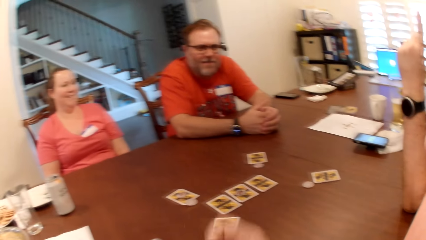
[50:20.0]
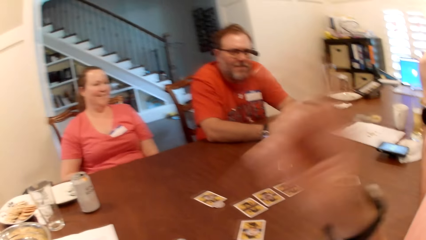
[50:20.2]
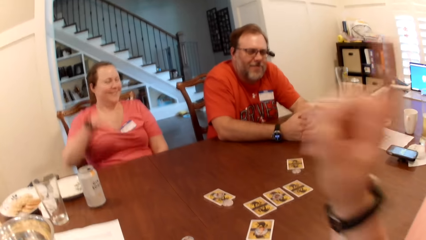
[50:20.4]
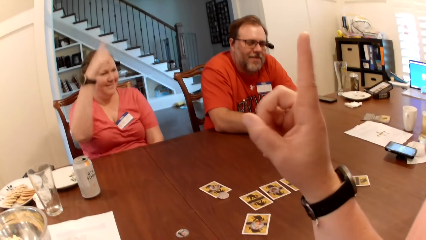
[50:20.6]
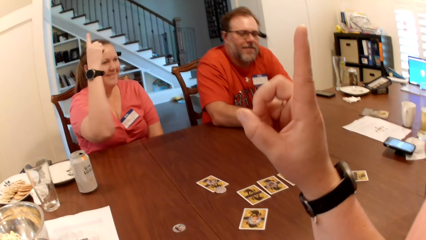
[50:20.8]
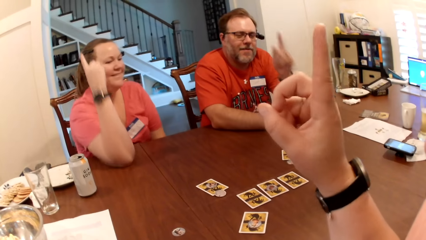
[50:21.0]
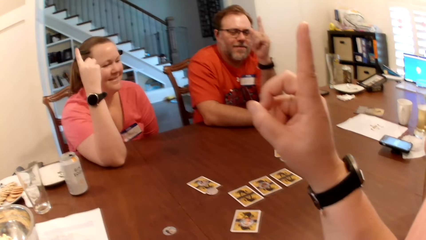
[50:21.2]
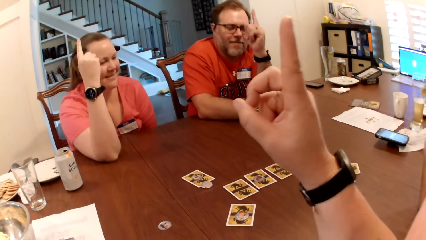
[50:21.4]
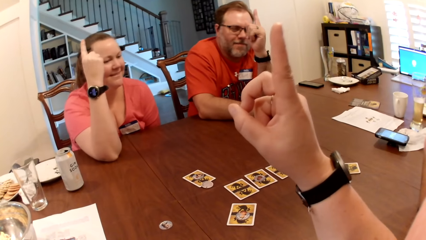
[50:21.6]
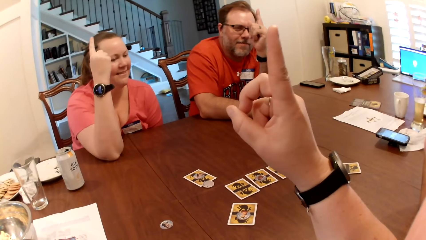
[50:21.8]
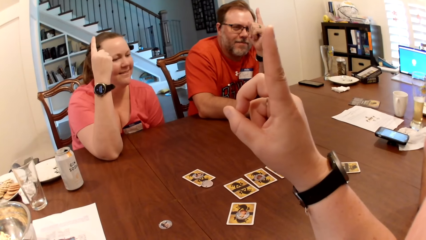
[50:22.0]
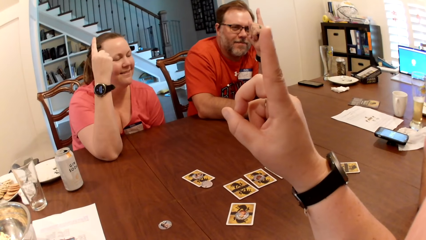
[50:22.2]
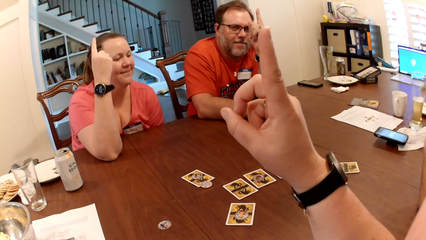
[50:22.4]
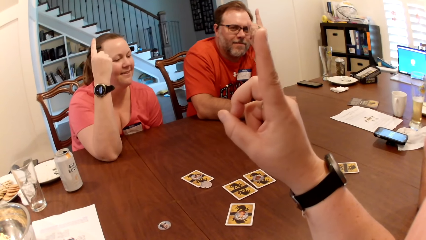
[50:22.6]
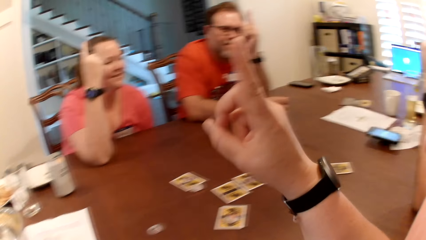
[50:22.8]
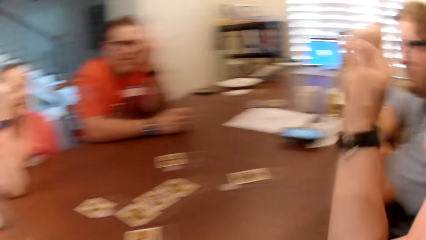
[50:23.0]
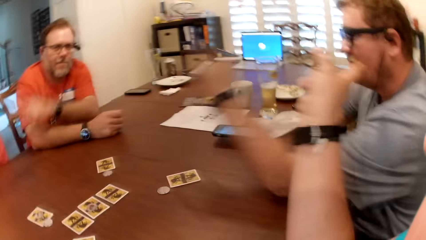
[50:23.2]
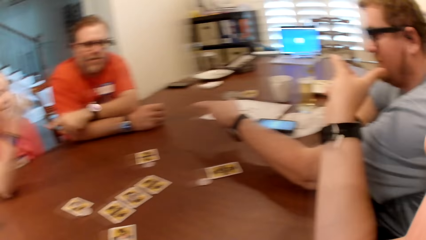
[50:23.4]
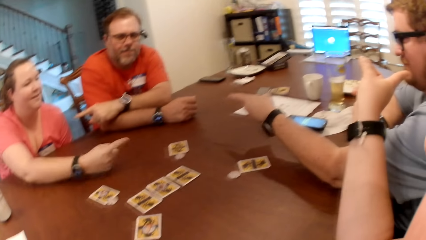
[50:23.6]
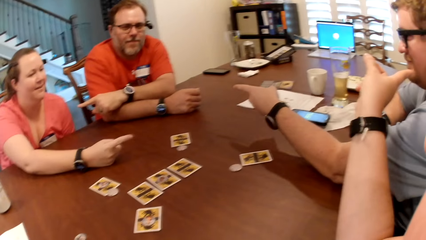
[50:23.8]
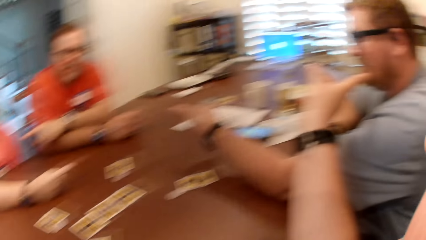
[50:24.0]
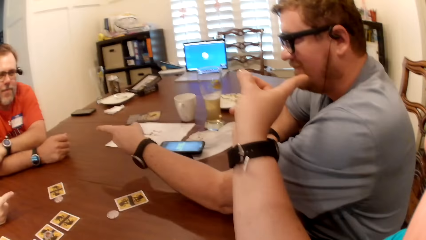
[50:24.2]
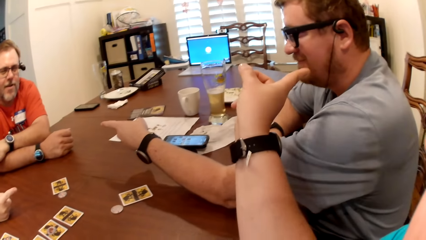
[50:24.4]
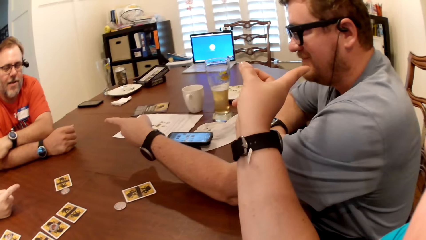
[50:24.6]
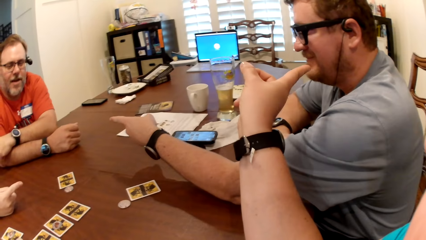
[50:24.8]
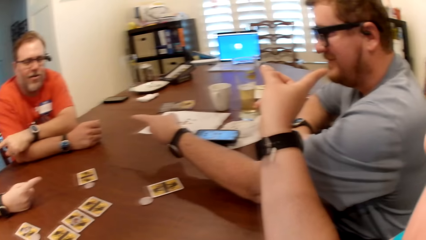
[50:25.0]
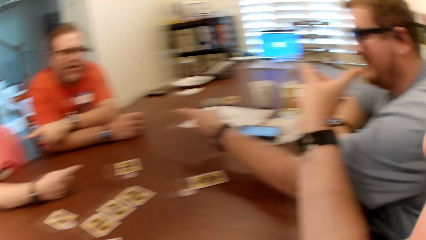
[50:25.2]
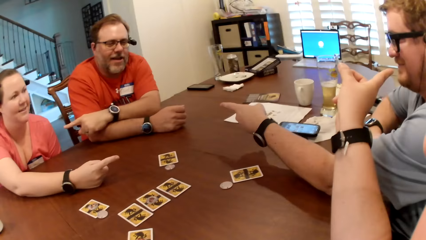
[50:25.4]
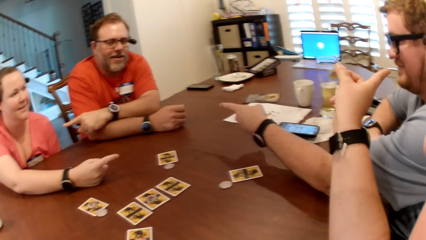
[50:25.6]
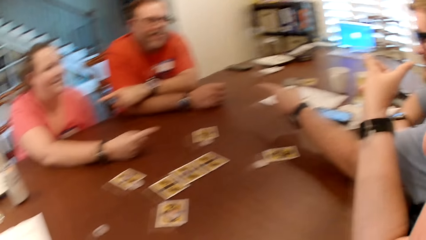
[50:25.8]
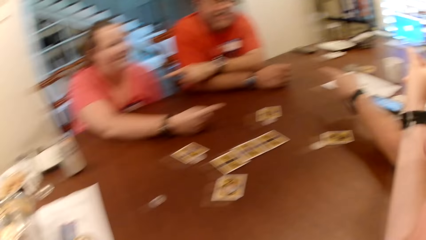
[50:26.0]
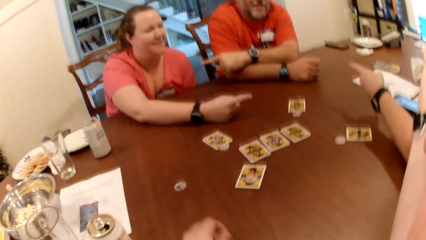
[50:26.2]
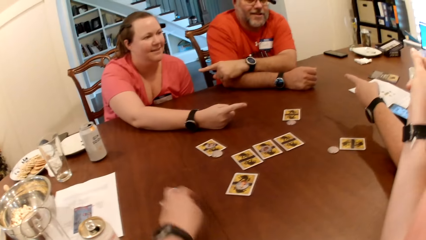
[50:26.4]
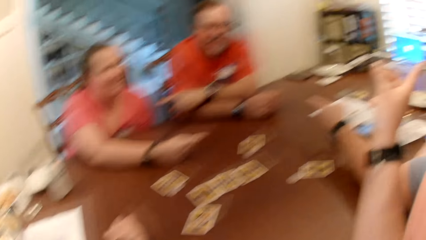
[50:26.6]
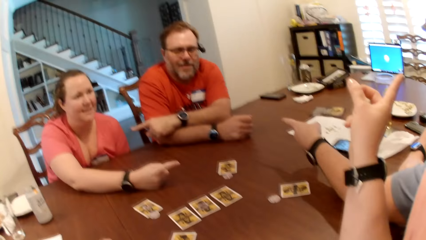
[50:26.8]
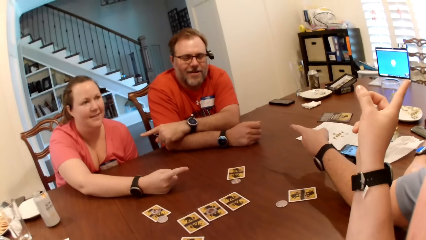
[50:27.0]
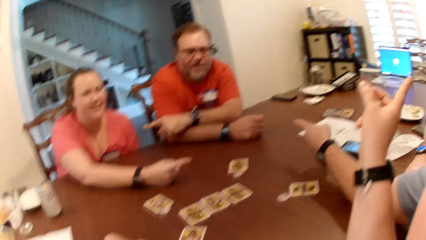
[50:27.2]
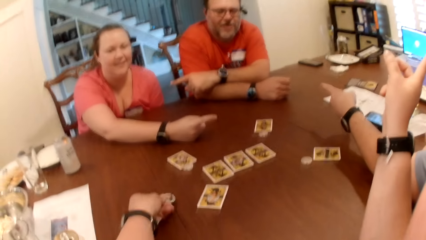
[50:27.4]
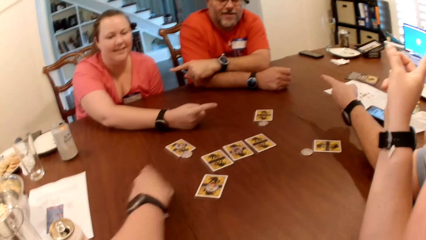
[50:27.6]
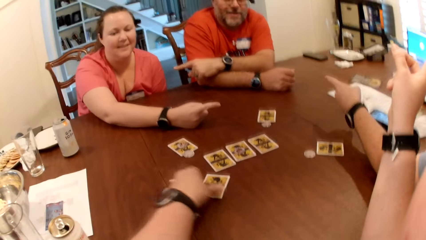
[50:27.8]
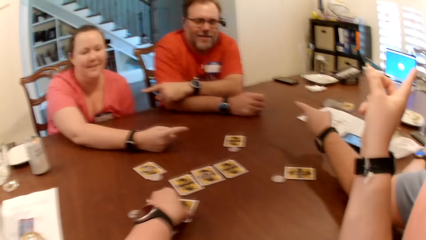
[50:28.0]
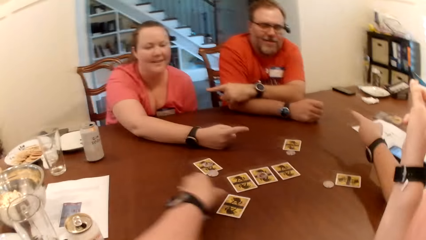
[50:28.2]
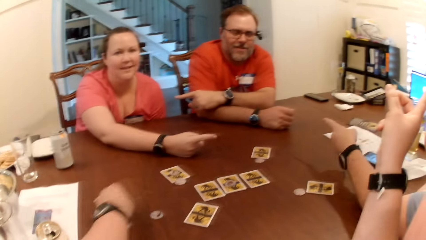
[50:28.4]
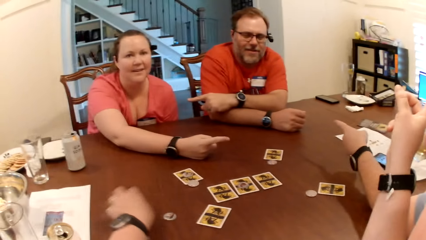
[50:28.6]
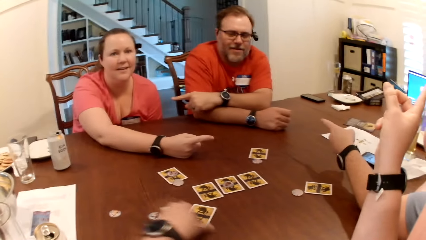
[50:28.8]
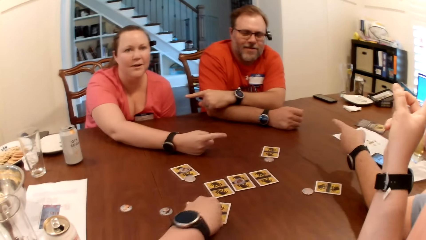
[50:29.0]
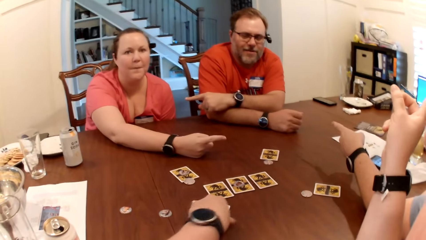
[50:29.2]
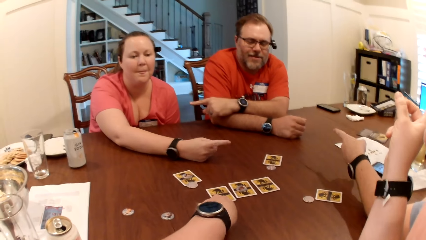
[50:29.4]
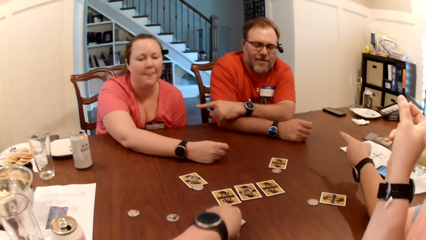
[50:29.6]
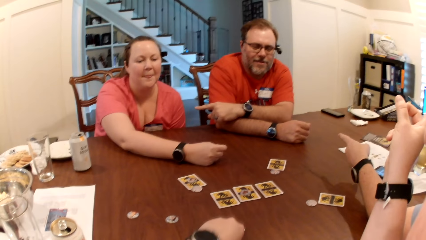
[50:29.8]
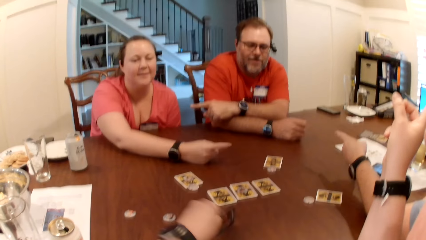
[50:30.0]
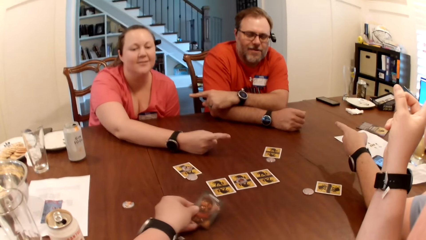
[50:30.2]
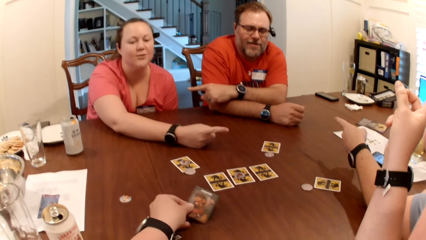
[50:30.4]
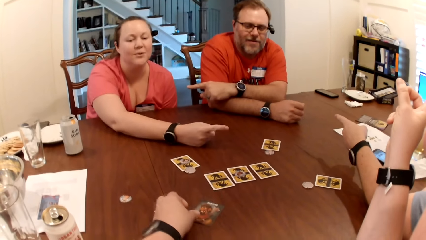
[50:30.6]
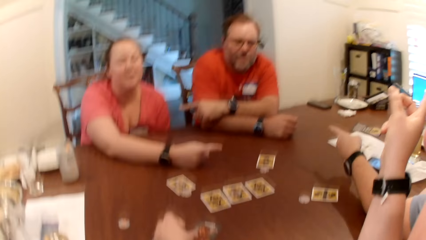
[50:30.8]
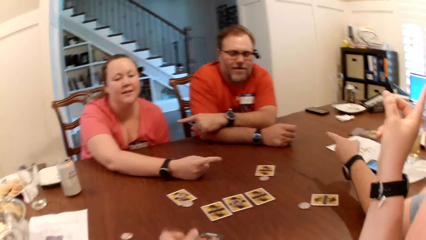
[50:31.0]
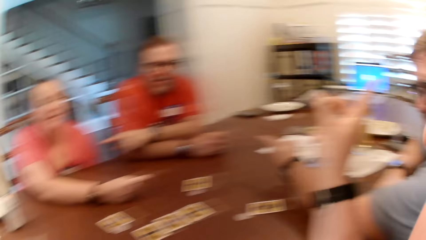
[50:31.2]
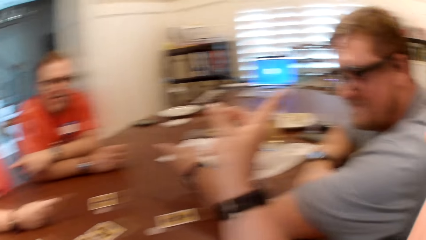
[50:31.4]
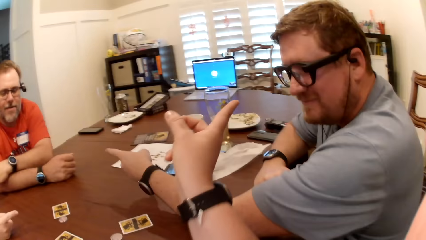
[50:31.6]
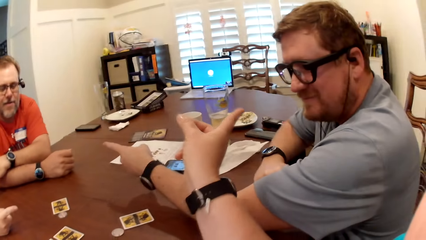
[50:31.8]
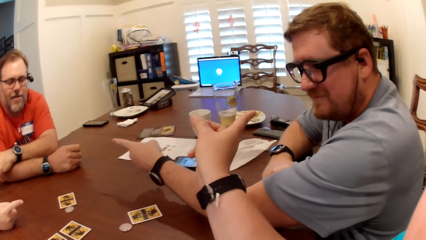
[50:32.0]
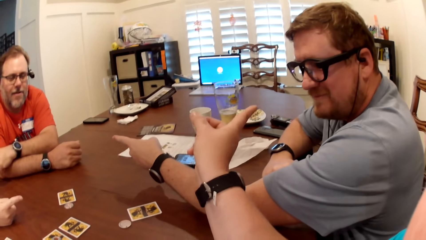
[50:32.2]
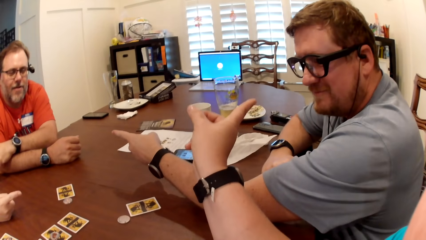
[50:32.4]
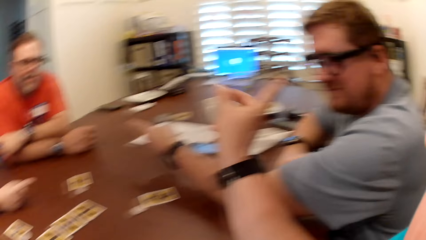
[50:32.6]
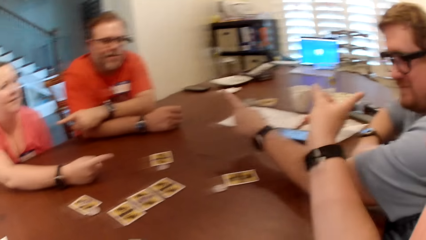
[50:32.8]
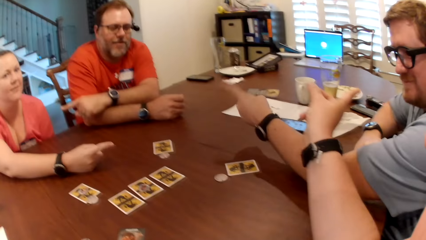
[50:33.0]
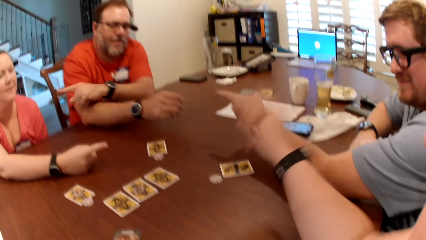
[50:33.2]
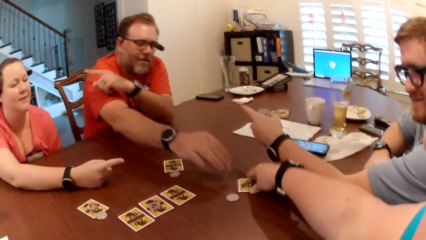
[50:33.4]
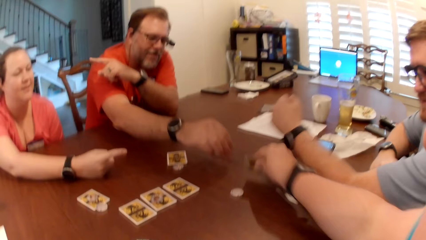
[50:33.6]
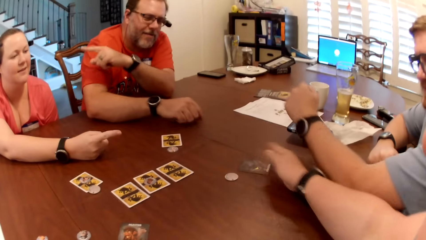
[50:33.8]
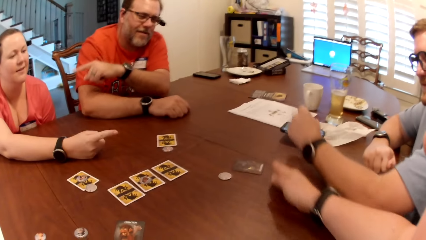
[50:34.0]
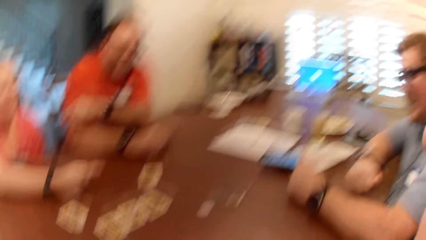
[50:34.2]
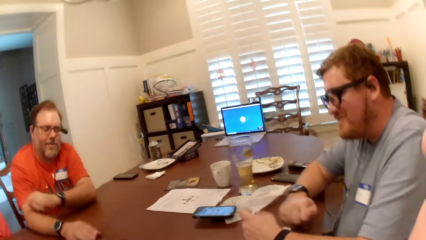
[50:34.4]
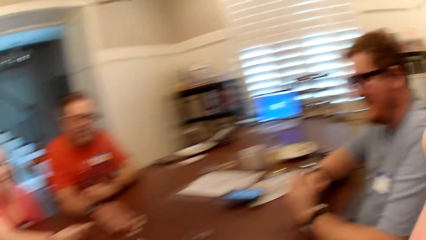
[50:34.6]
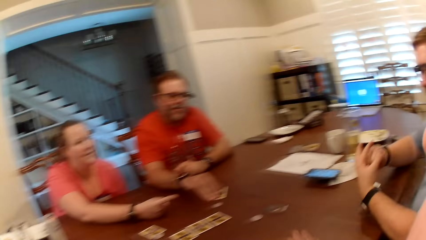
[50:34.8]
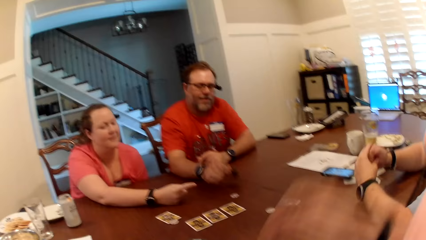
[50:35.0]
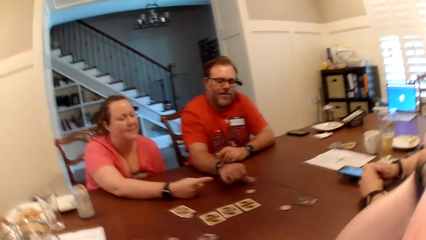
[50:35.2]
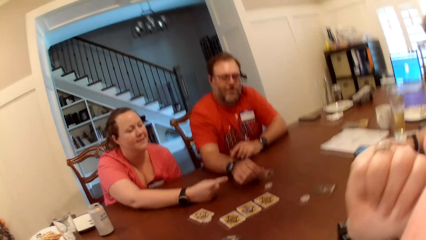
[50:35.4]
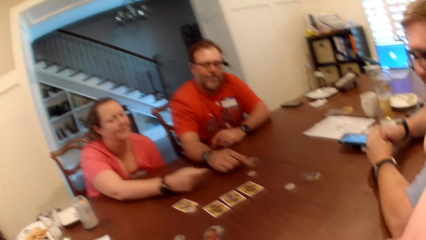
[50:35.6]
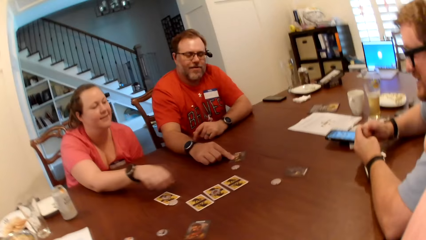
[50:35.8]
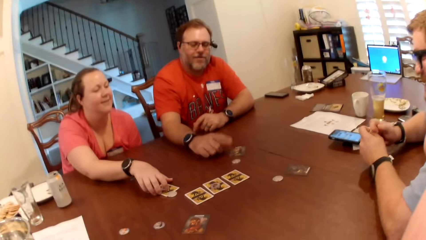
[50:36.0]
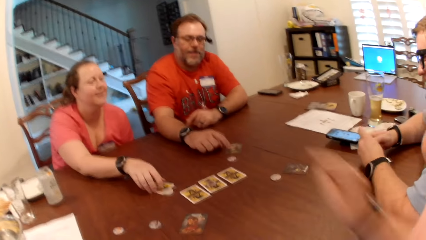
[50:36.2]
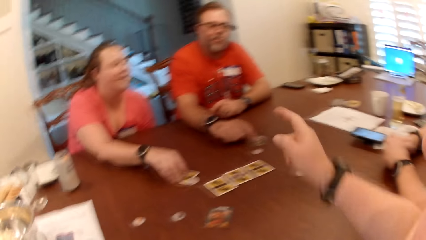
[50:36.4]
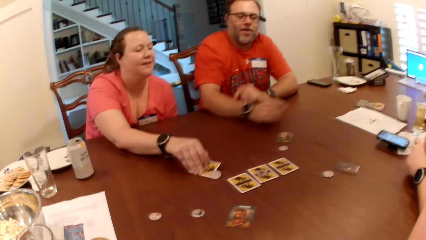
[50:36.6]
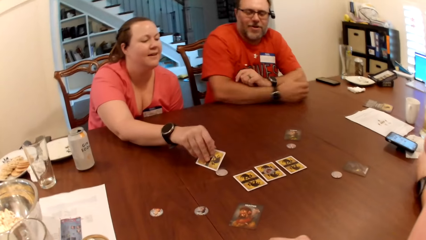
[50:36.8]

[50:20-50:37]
The camera wearer raises a hand up. She turns a token on the table to its other side with her left hand. She picks a token from a card on the table with her left hand and places the token on the table with her left hand. She turns a card on the table to its other side with her left hand. She points a finger. She raises a hand up. She turns a card on the table to its other side with her right hand. She touches the playing cards. A man turns a card on the table to its other side with his right hand. A woman turns a card on the table to its other side with her right hand.
